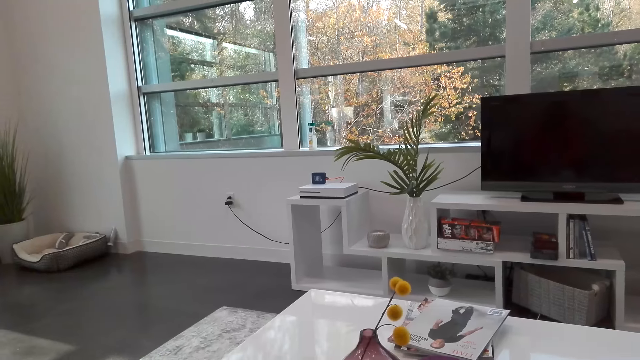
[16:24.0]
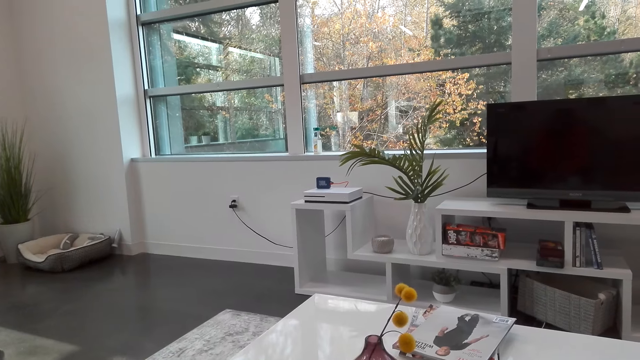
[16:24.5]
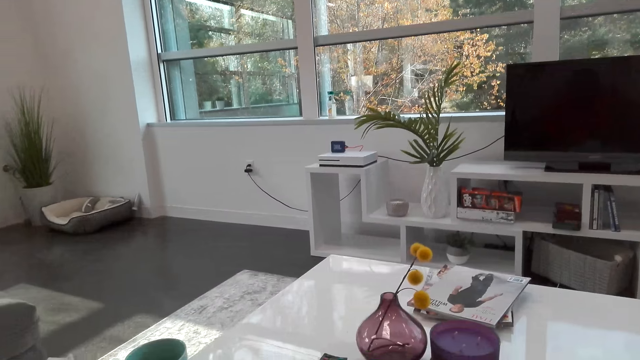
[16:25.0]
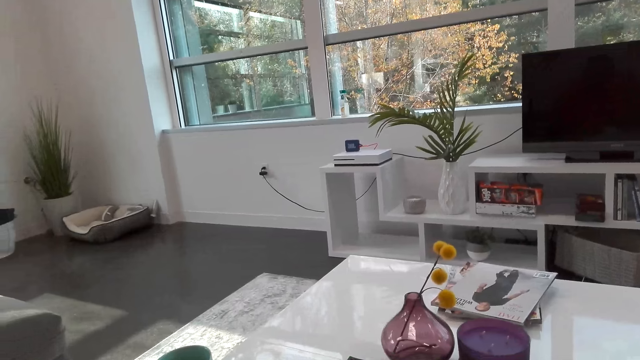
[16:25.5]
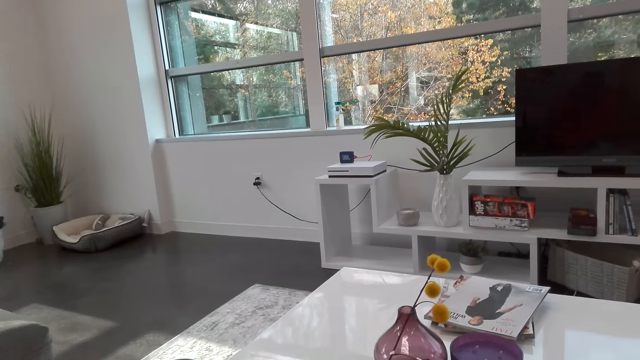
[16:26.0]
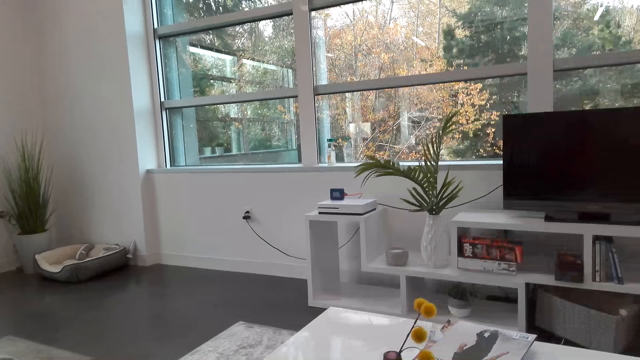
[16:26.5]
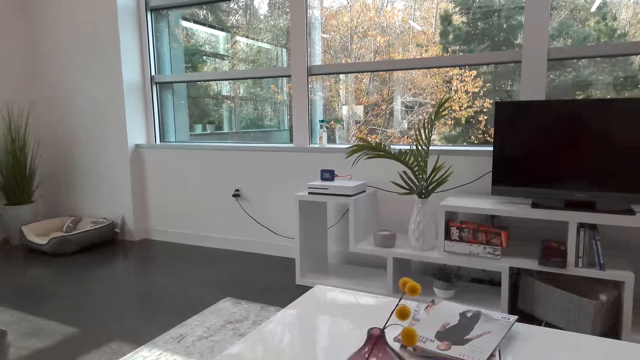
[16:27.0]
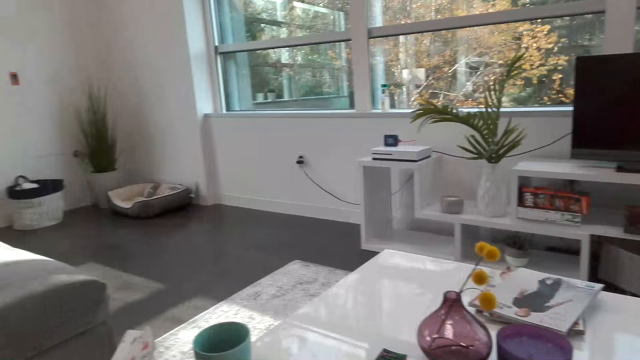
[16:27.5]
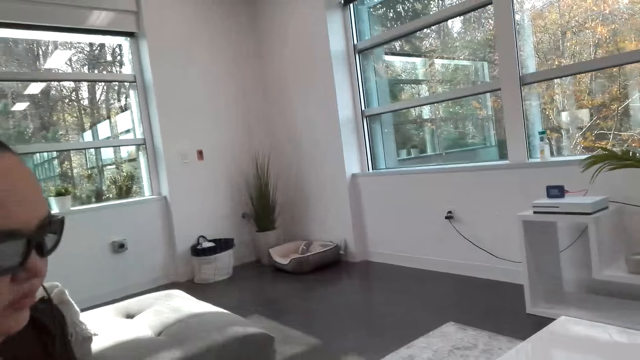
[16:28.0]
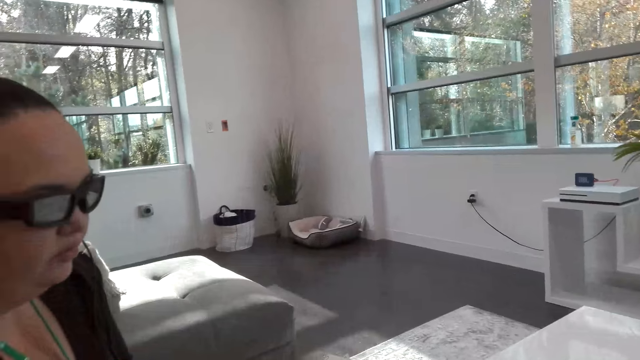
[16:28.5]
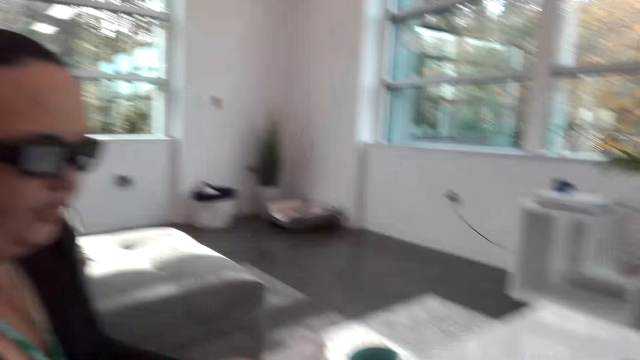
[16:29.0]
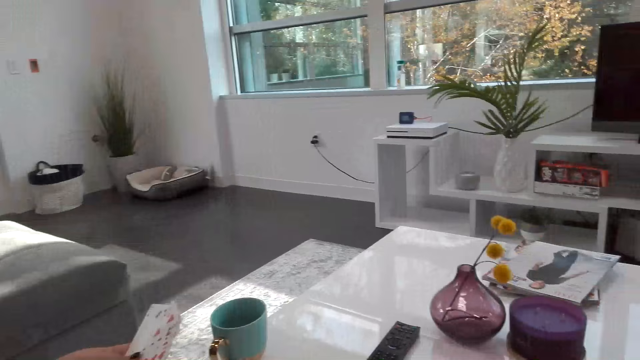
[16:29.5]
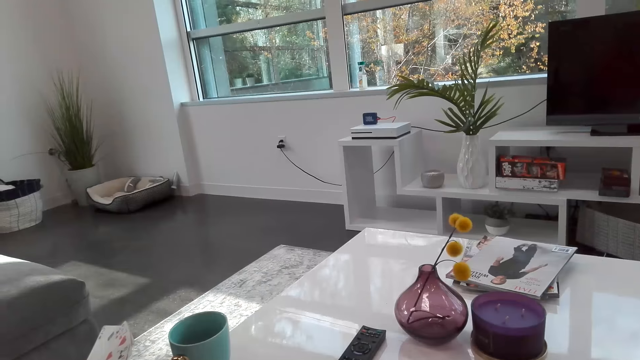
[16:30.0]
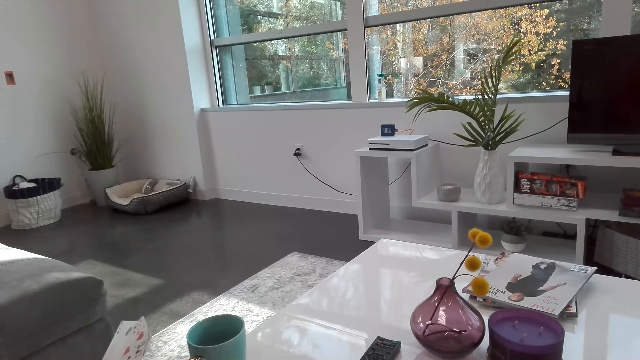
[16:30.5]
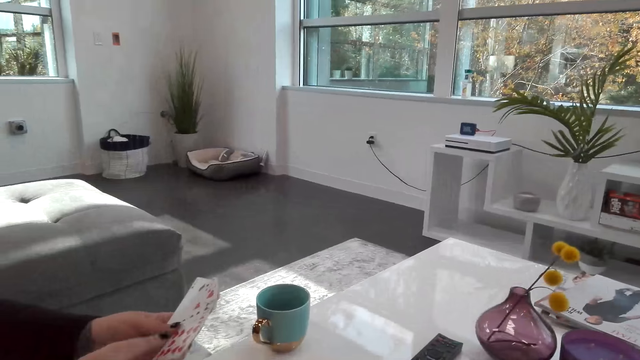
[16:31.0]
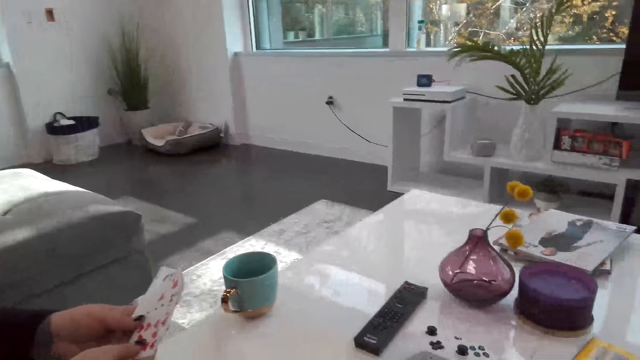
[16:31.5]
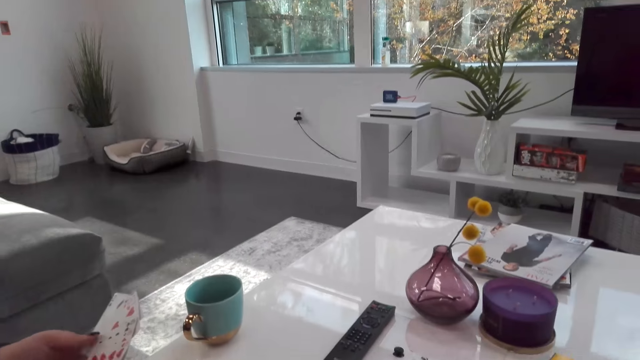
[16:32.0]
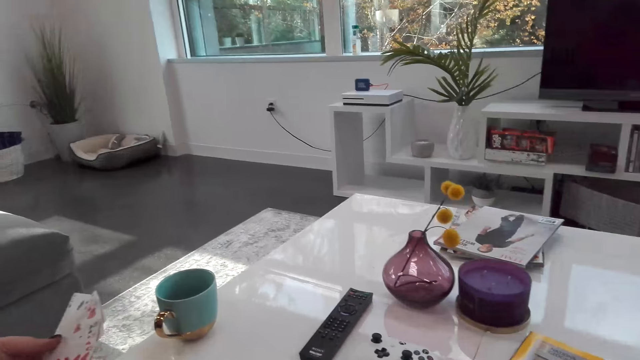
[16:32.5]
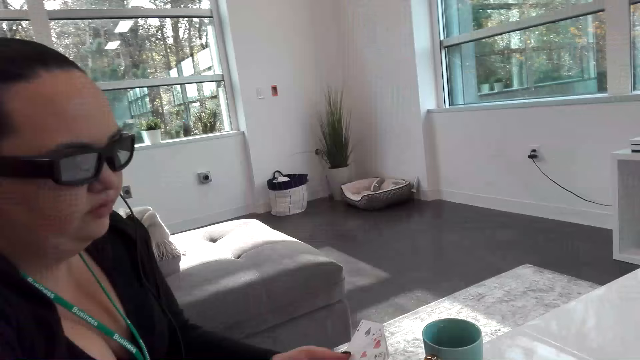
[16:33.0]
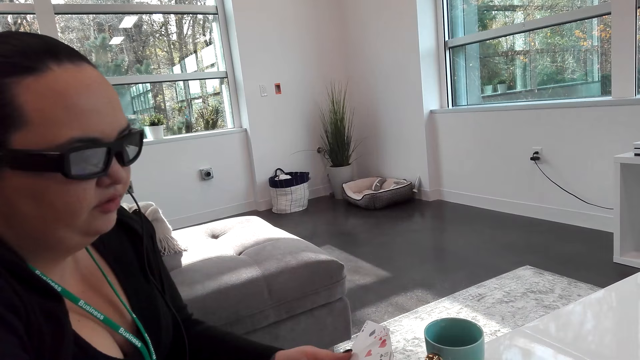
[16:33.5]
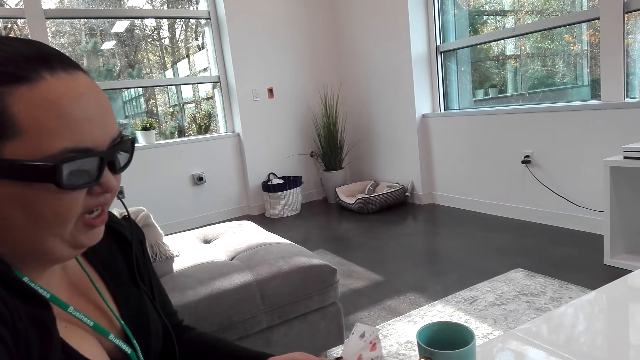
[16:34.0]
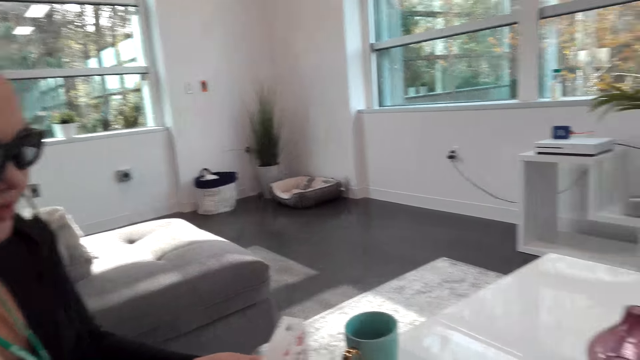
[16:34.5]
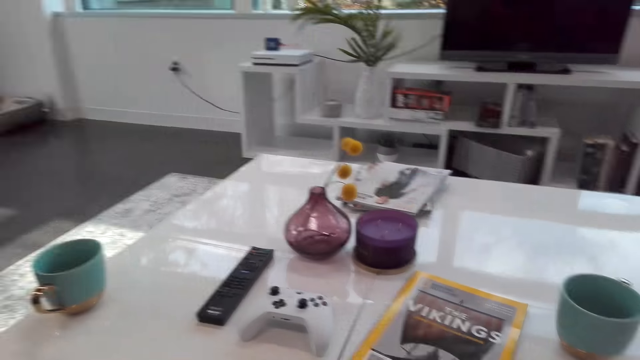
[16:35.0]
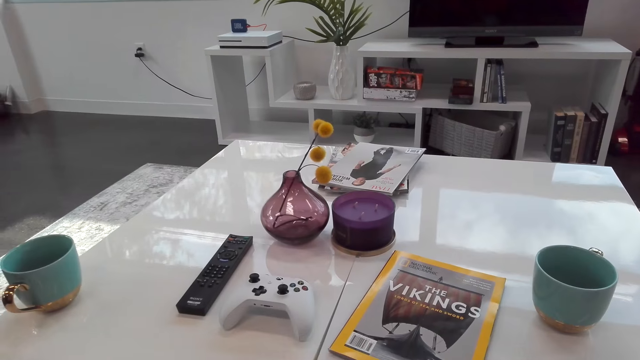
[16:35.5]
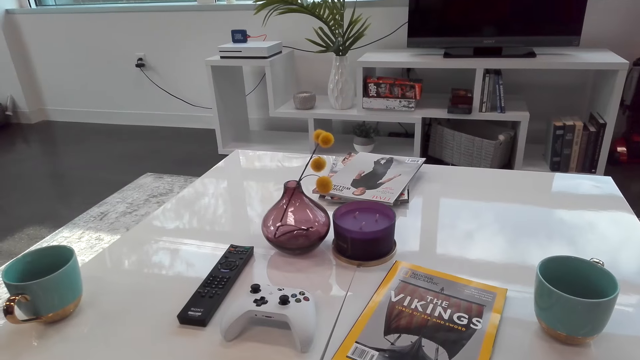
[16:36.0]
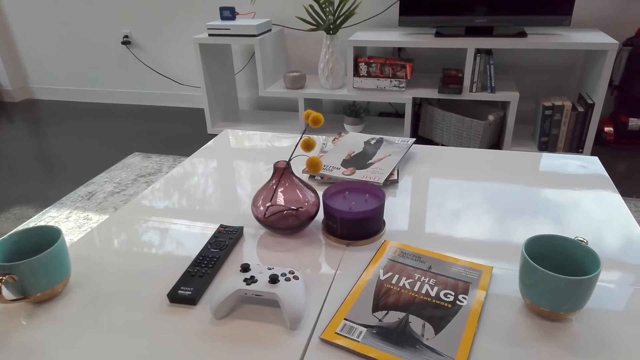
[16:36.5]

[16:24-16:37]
The camera wearer plays cards with a woman. They dialogue with the woman.

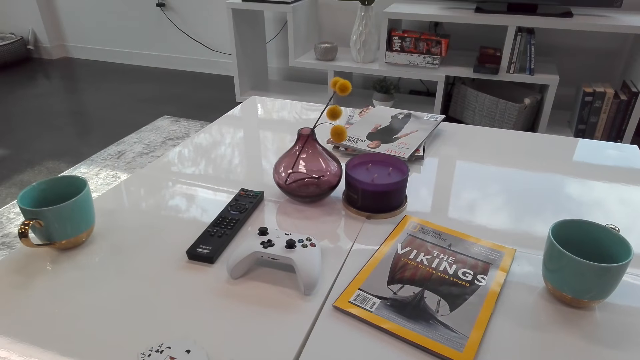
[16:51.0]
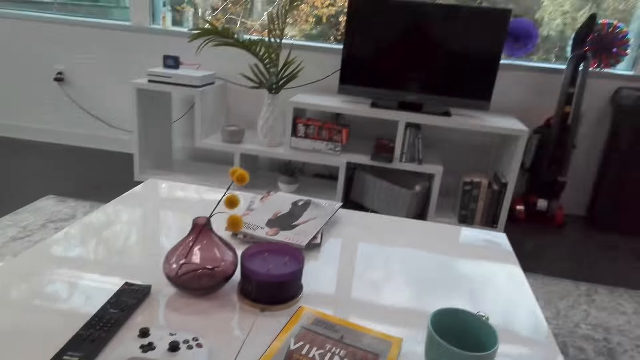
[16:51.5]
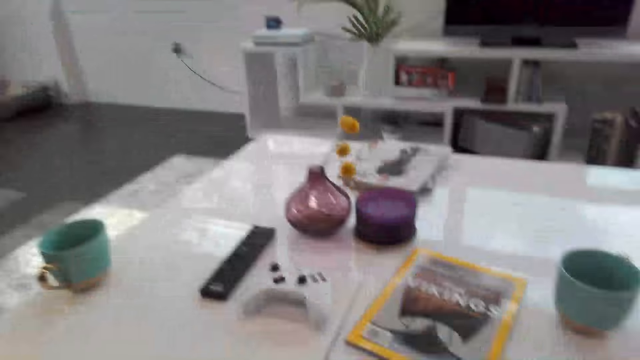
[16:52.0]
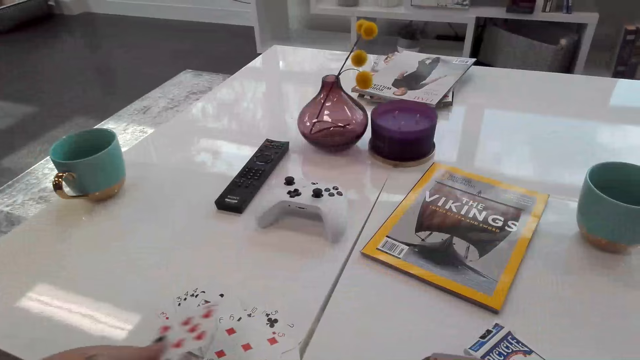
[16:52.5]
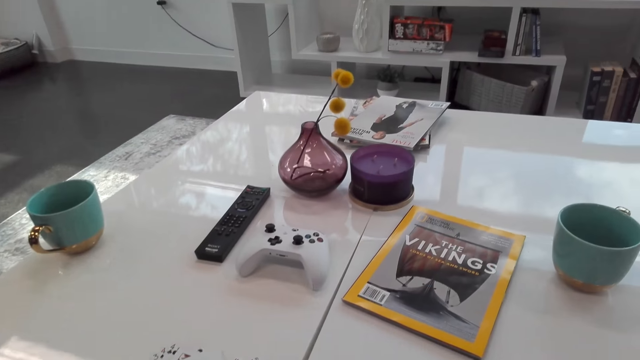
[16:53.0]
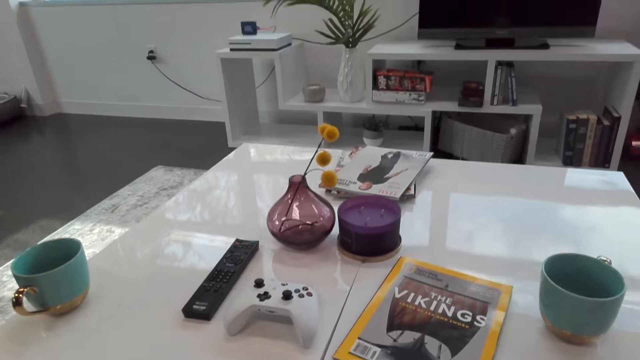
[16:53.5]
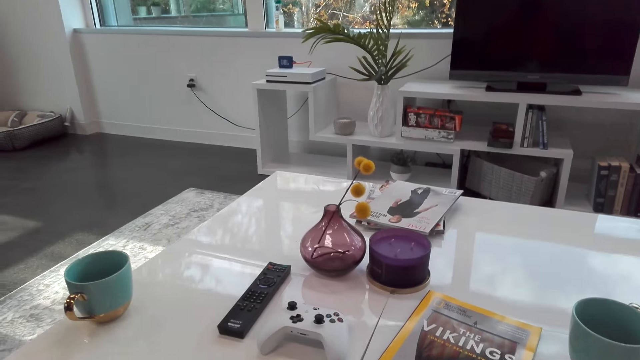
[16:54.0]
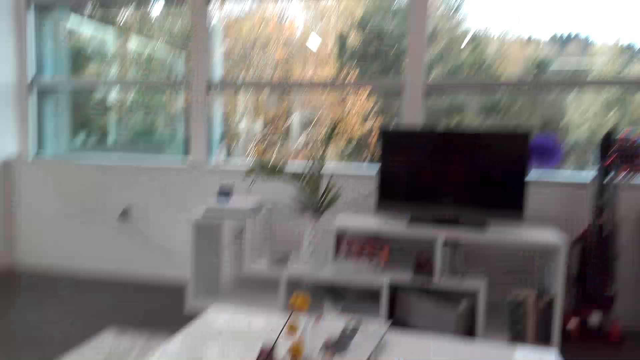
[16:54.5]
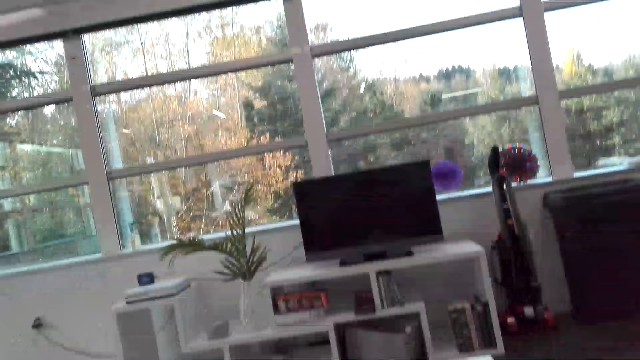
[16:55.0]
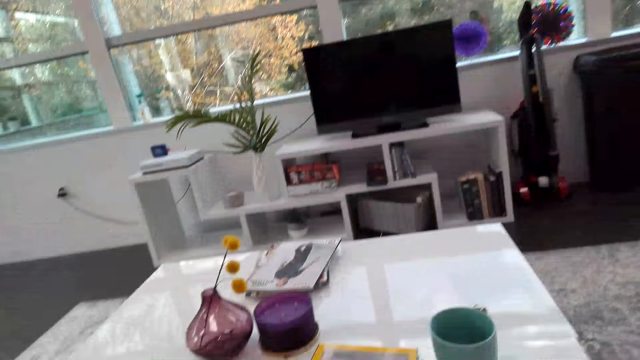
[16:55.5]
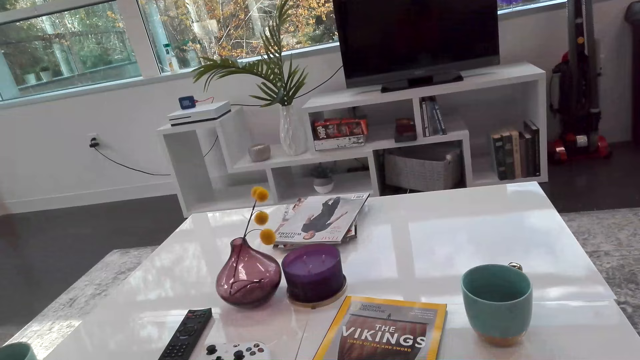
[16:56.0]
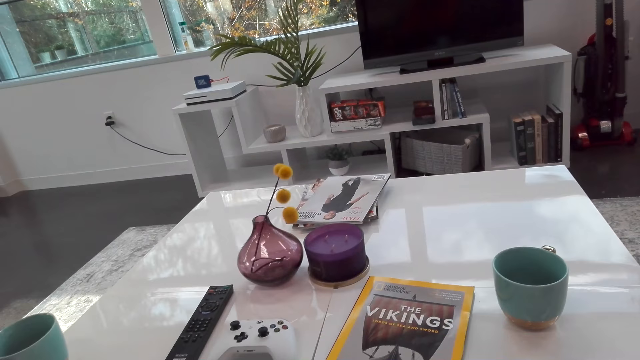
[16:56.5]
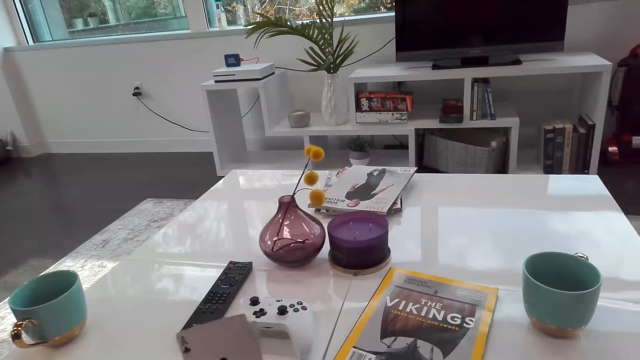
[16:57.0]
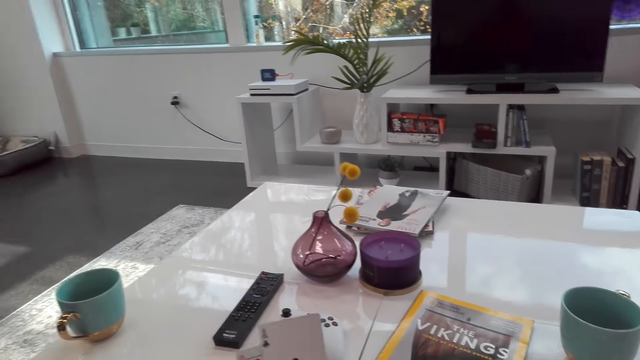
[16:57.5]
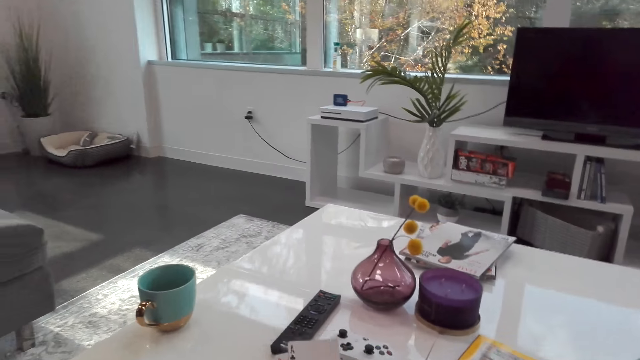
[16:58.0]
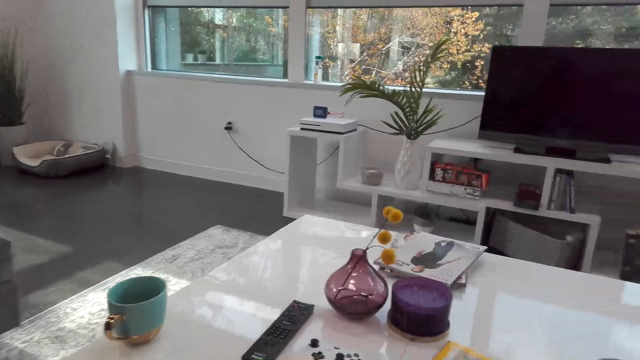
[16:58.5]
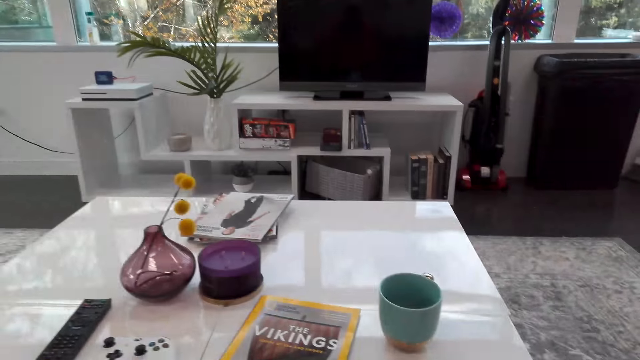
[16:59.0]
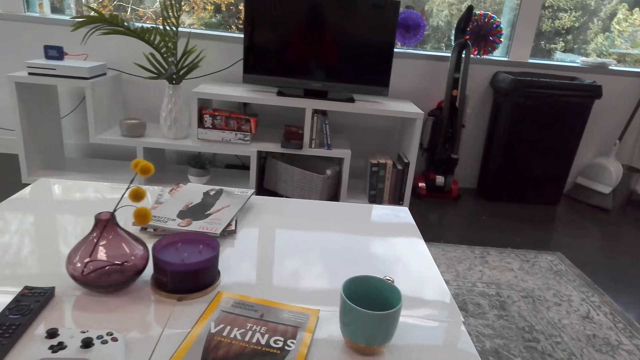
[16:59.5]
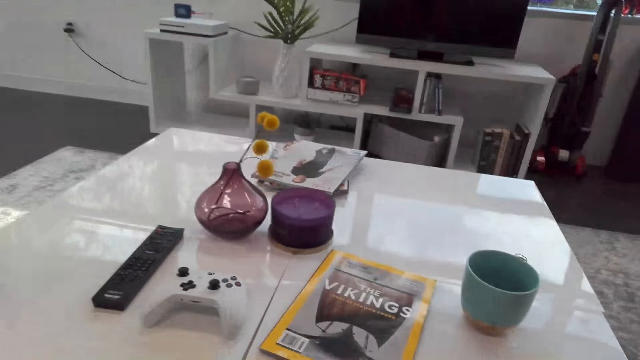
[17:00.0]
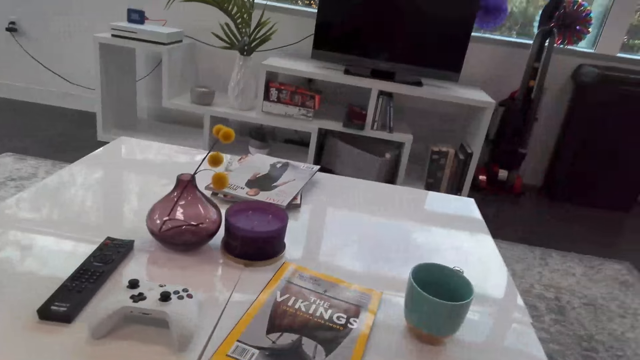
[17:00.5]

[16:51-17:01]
A woman drops a card. The camera wearer dialogues with the woman.
